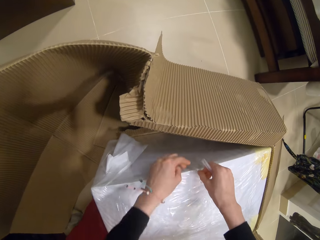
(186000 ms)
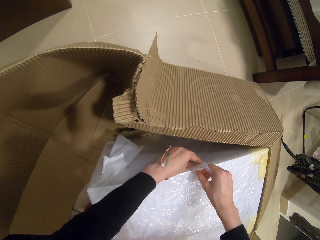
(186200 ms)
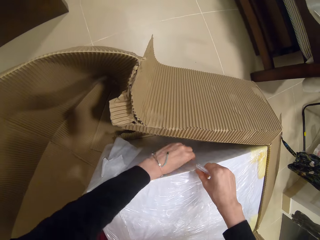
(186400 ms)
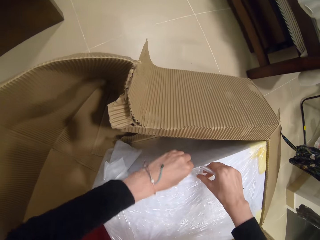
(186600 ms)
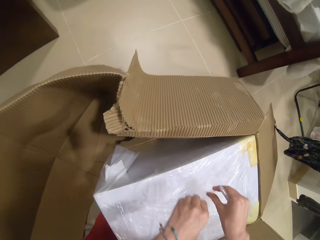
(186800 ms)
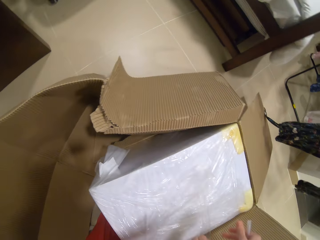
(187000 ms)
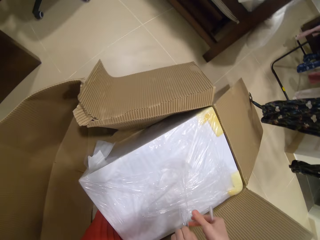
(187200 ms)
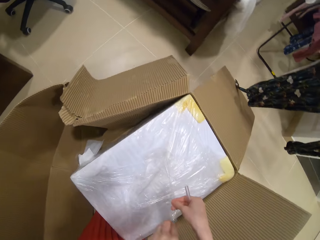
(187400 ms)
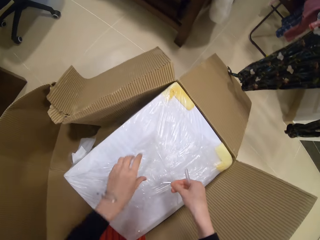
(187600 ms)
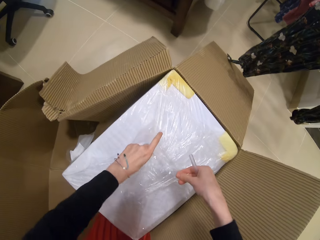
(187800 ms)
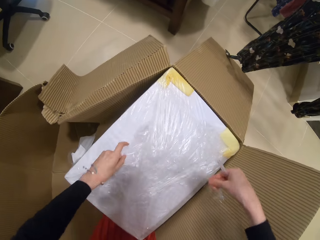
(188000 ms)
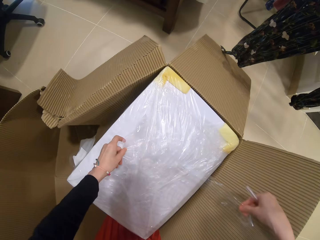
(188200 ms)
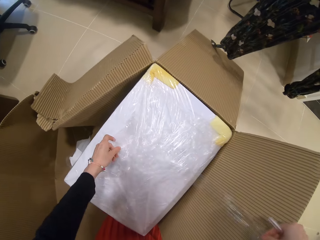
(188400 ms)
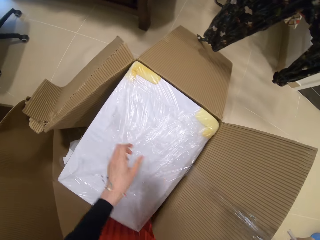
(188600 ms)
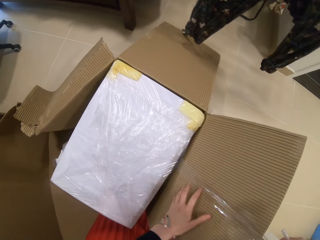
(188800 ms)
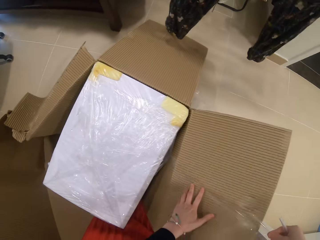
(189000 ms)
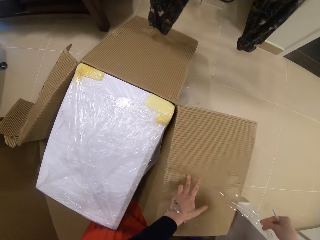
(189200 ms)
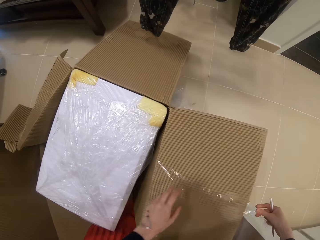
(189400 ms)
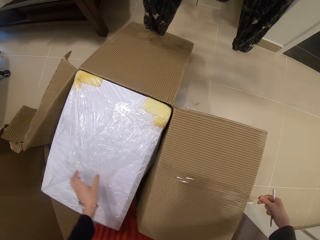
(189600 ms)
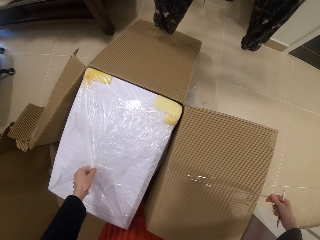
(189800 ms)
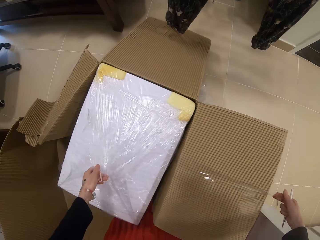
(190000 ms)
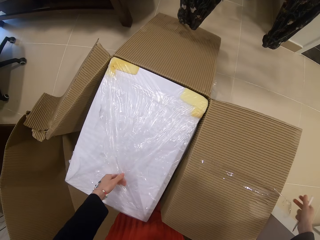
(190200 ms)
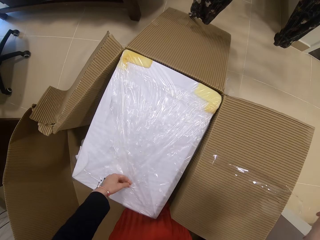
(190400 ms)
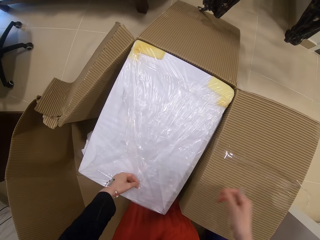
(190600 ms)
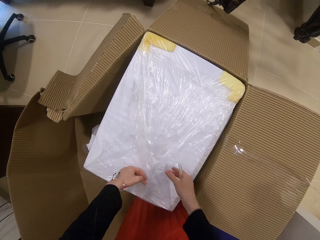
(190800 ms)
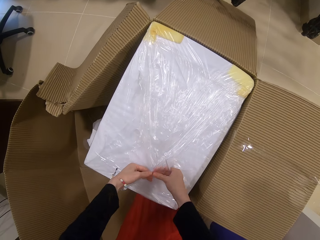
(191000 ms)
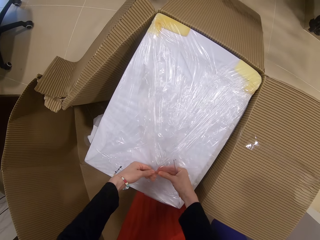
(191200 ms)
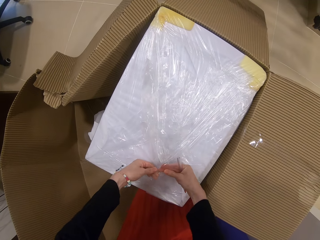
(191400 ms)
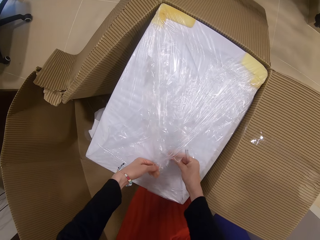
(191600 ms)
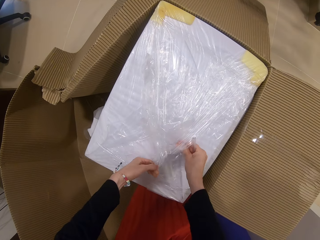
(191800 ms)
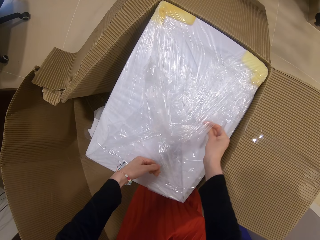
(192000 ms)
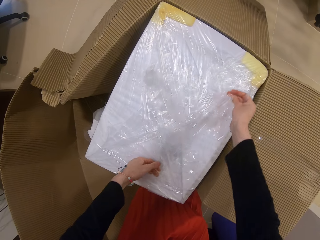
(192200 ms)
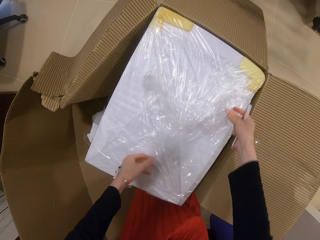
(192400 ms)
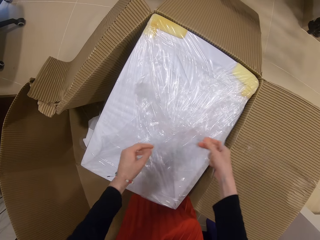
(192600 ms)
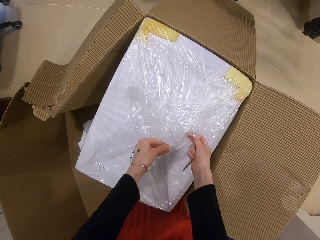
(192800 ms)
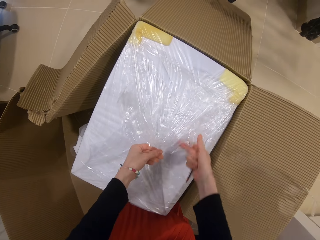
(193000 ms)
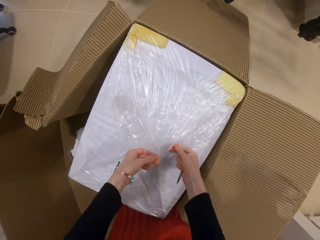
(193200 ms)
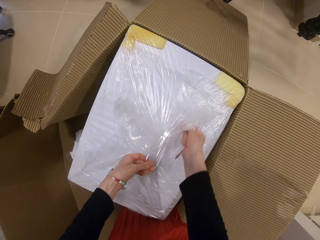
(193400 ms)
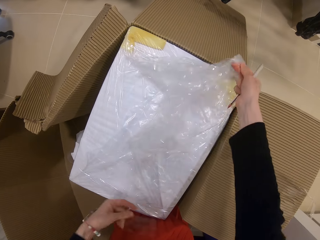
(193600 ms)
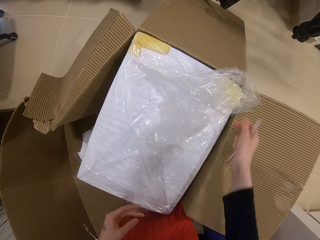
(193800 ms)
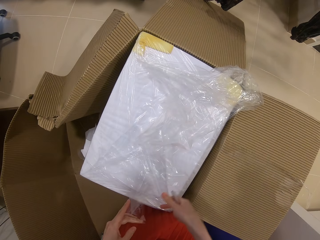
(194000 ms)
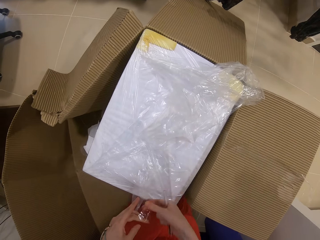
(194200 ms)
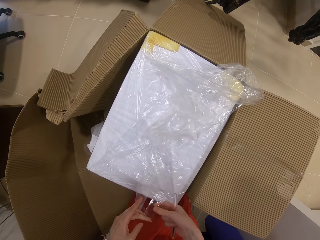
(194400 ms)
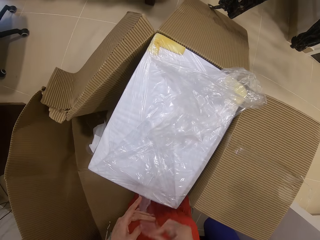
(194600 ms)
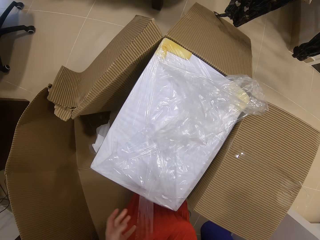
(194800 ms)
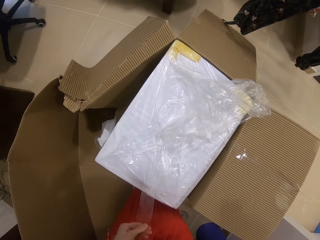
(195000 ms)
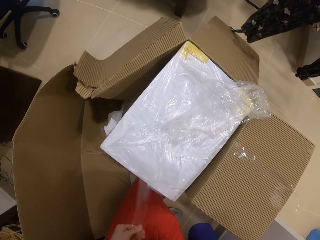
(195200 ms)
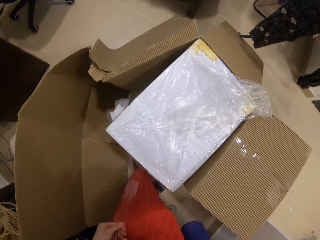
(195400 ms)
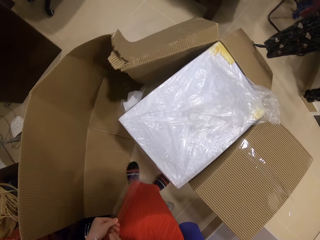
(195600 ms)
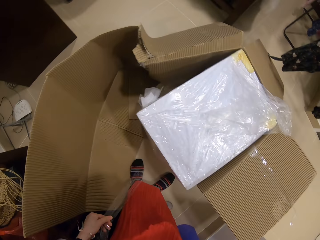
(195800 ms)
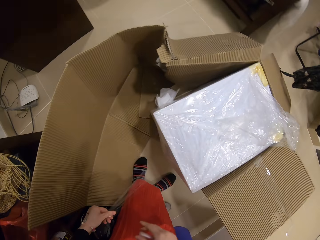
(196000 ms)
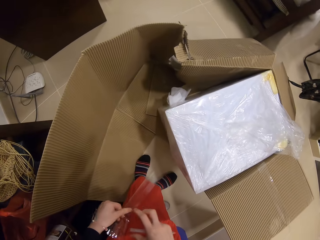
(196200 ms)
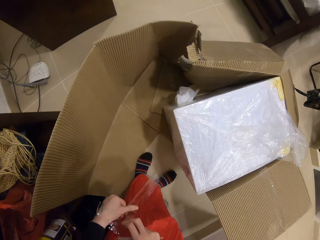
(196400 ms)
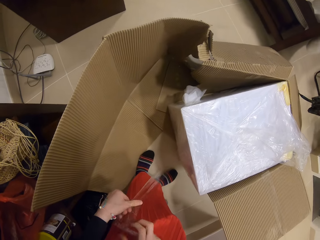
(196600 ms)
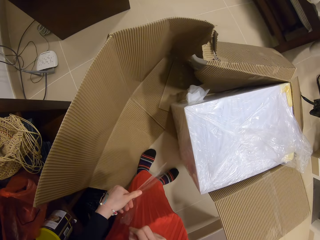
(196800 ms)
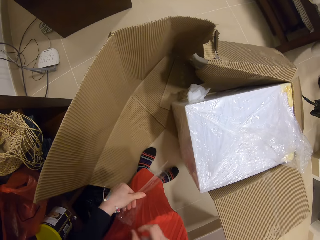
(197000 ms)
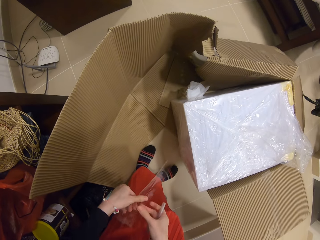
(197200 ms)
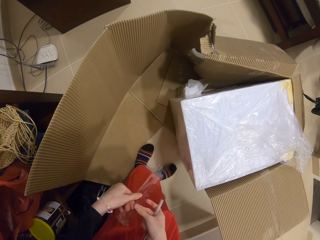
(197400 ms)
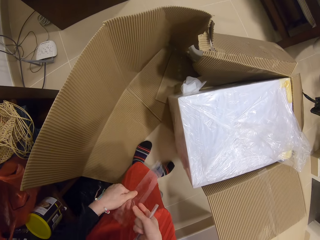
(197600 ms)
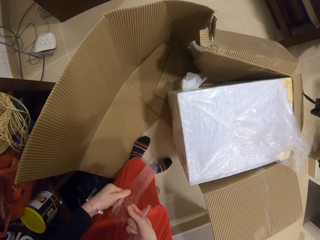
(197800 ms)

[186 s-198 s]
The camera wearer tears cello tape from the polythene.

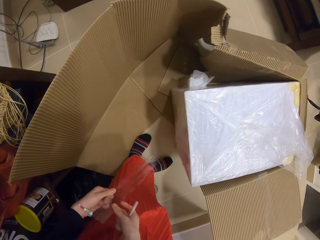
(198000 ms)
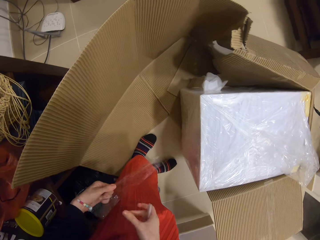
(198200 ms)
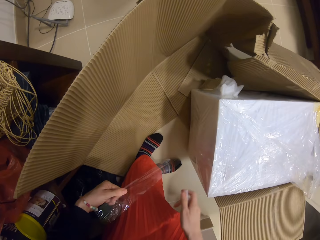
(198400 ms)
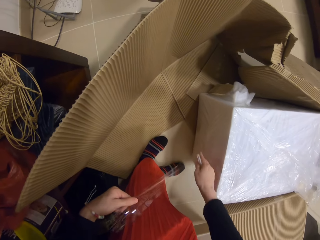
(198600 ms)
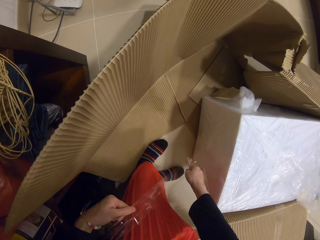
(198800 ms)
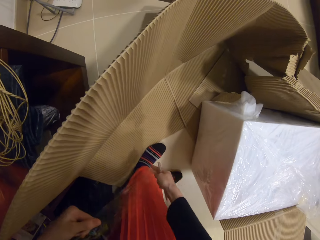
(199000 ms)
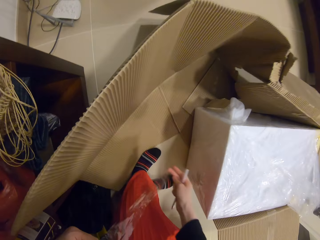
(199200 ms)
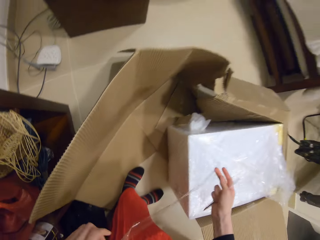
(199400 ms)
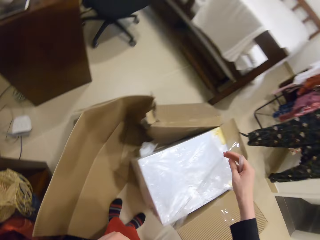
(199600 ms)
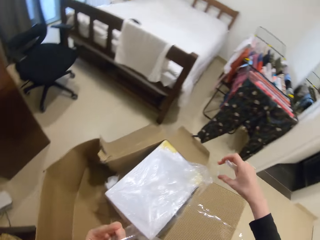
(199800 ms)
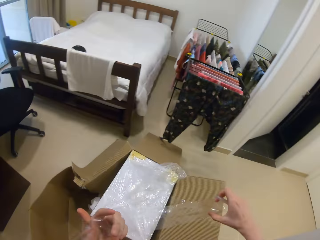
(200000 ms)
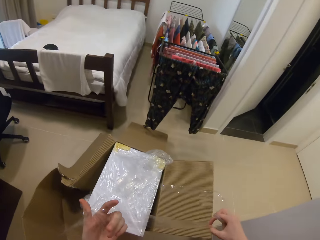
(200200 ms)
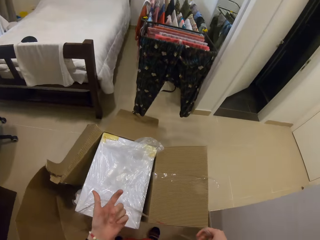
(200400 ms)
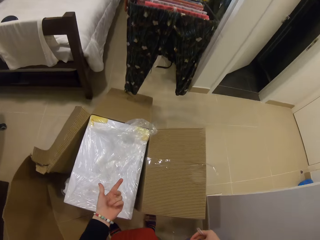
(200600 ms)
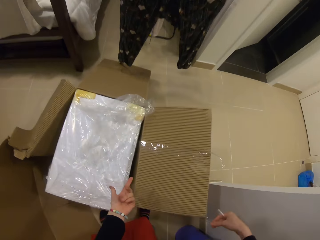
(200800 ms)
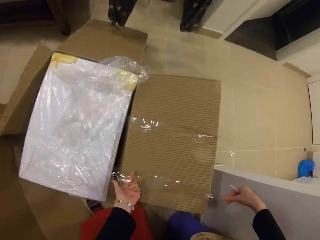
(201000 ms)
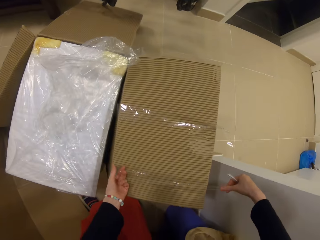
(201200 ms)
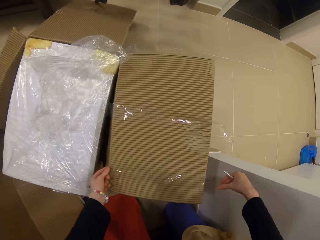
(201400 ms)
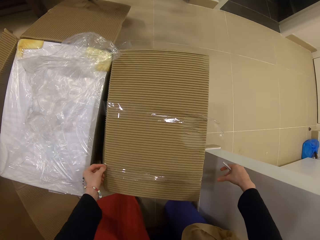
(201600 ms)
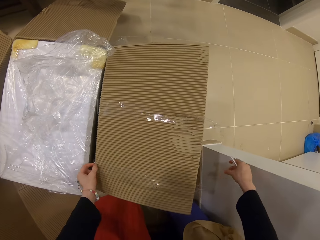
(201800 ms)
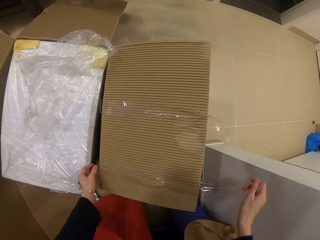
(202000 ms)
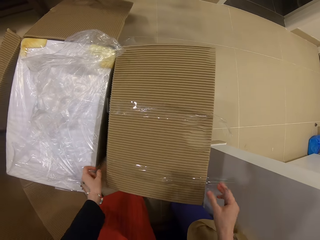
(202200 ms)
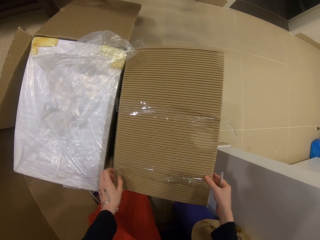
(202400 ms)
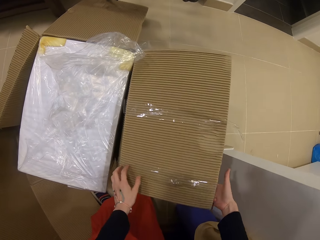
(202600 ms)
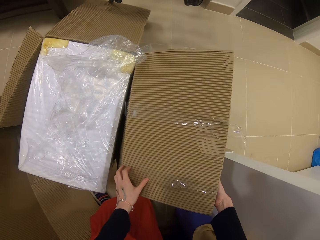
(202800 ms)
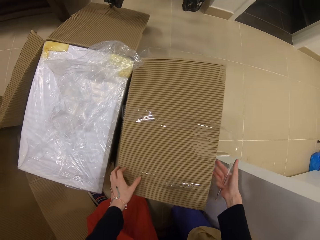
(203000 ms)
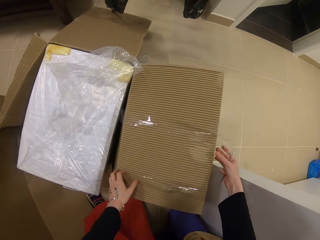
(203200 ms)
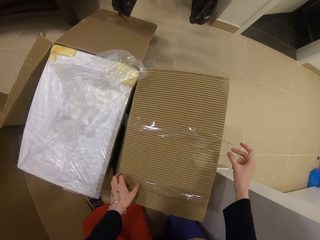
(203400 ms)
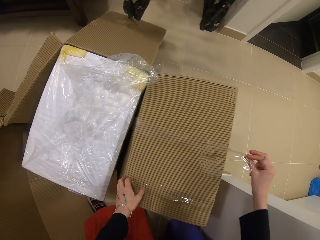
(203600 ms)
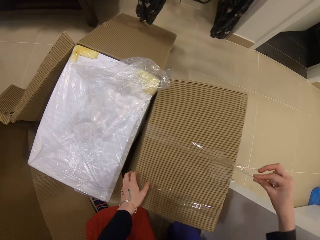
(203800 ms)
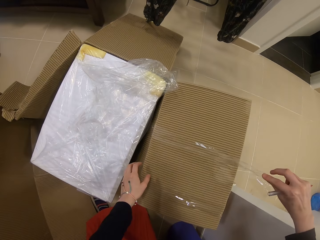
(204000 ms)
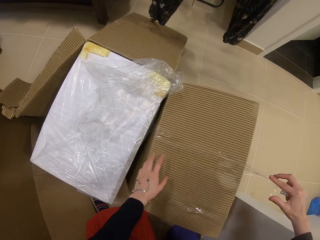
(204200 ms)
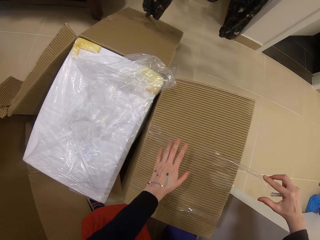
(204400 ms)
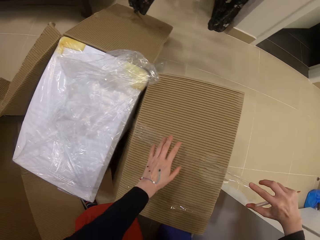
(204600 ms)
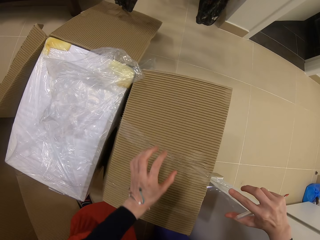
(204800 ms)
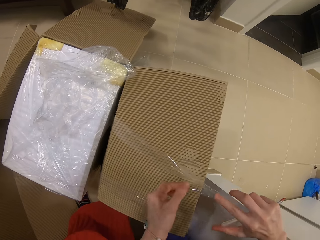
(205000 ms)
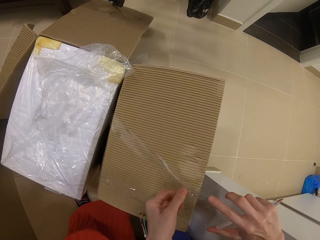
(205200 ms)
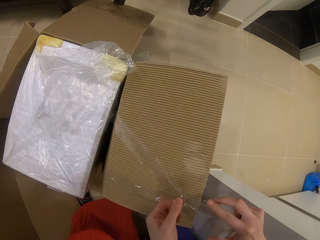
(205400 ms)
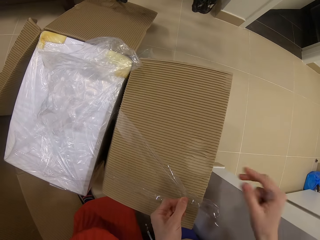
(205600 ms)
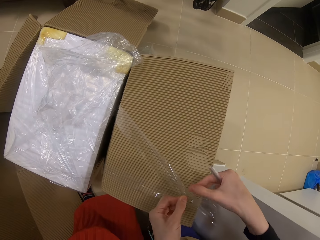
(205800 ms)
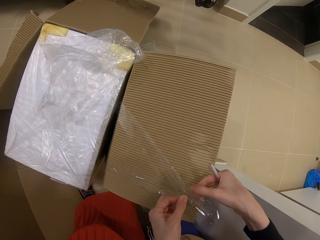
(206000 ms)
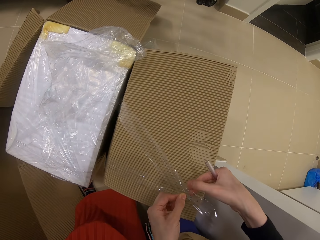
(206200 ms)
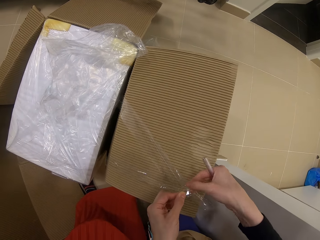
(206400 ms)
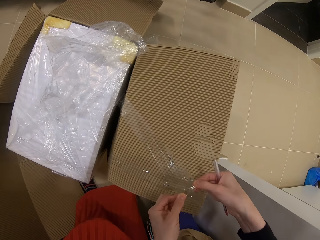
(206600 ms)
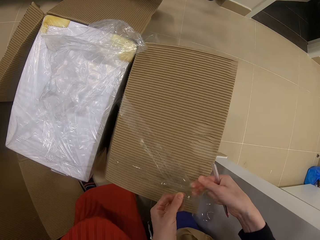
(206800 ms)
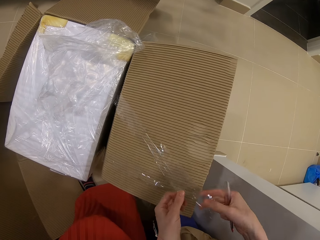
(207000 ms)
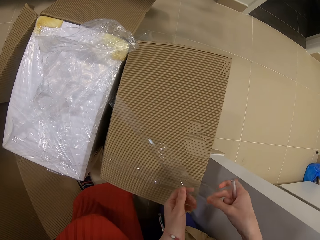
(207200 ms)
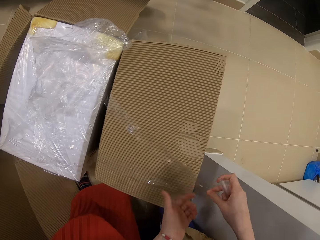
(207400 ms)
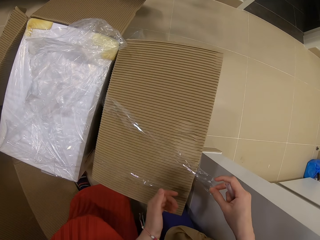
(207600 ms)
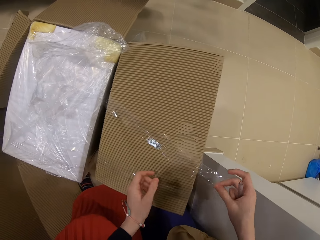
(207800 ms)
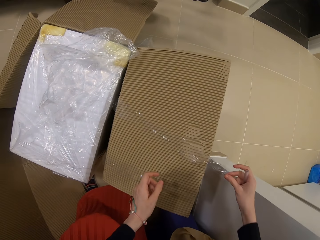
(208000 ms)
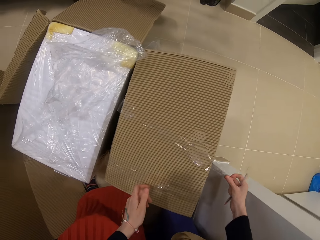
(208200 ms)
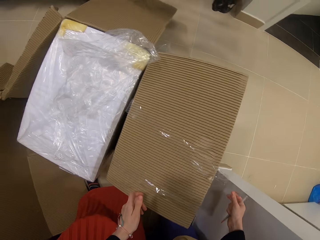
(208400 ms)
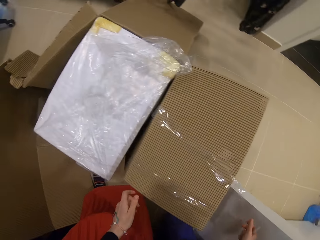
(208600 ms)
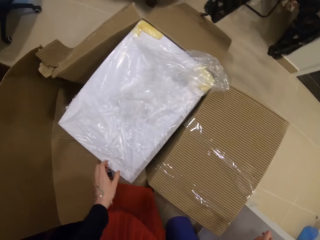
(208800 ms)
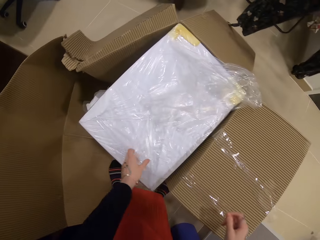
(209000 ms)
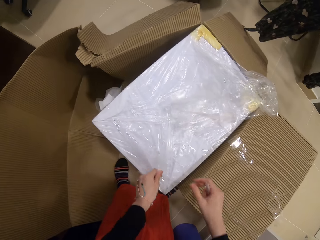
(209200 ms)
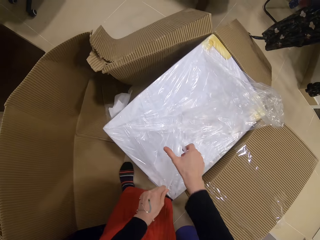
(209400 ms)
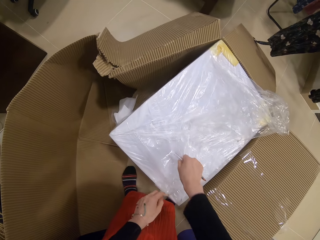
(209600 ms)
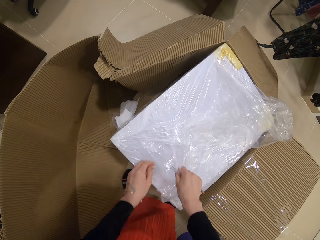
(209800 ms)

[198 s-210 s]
The camera wearer places cello tape paper on the box.
